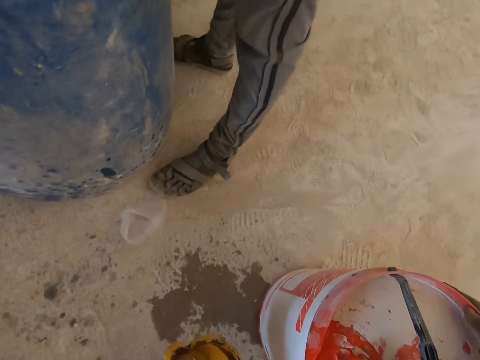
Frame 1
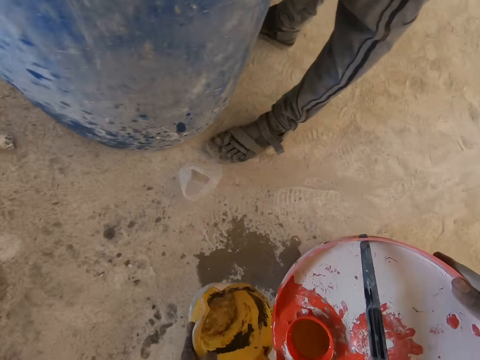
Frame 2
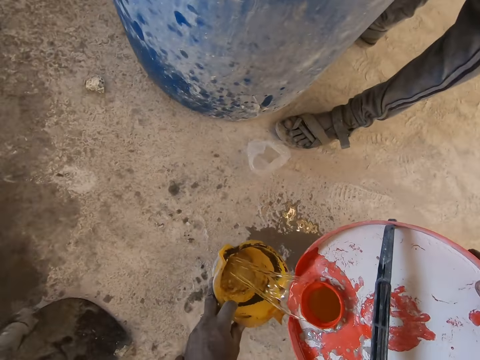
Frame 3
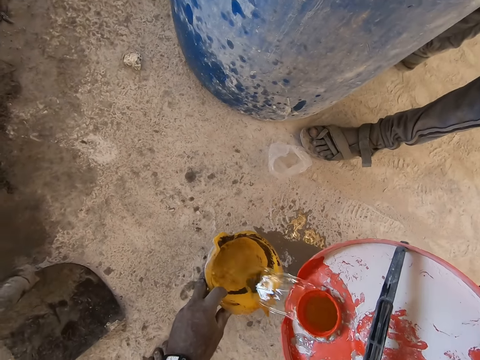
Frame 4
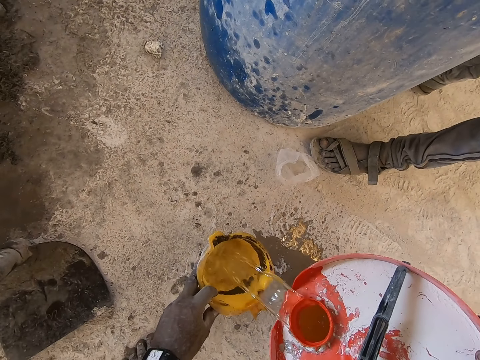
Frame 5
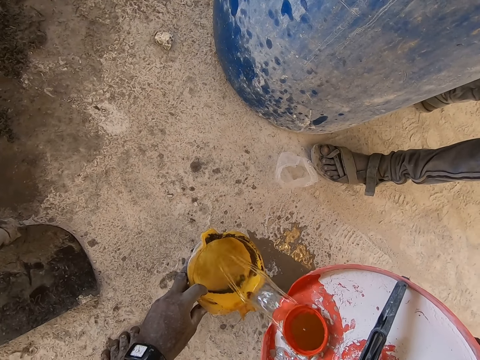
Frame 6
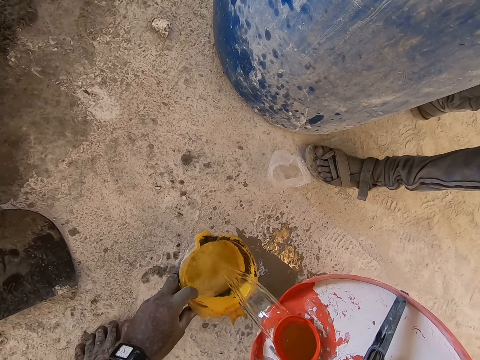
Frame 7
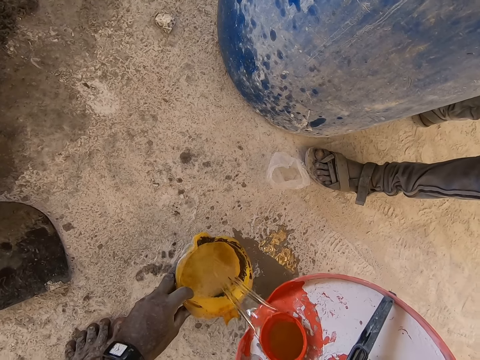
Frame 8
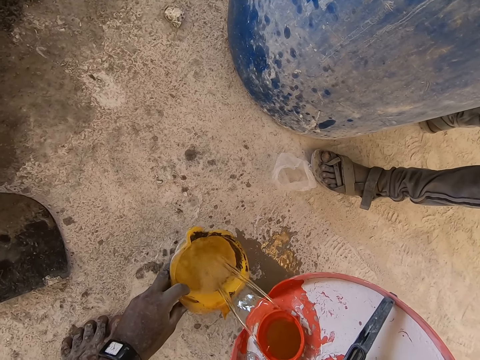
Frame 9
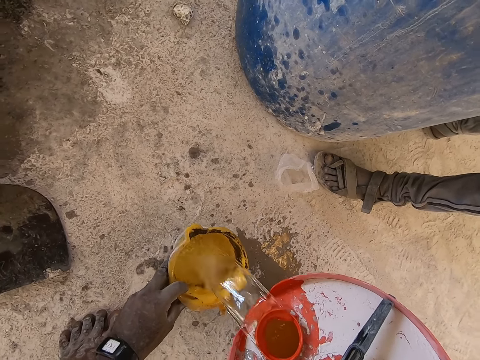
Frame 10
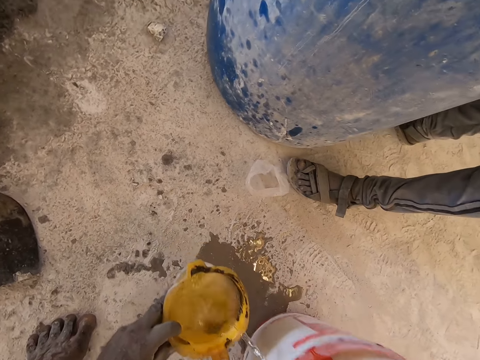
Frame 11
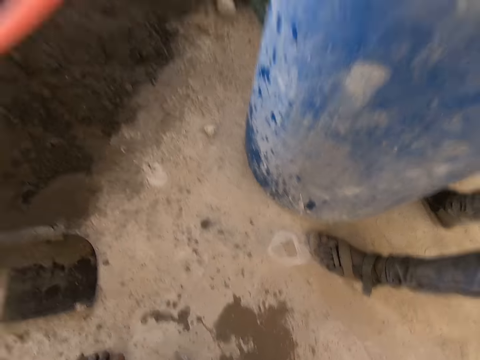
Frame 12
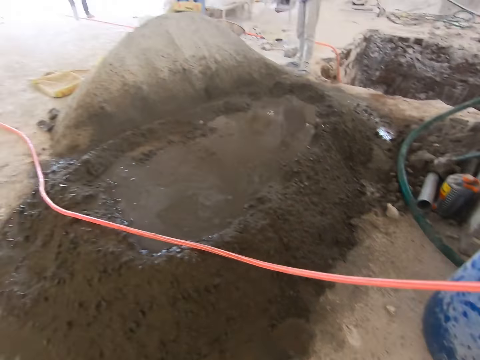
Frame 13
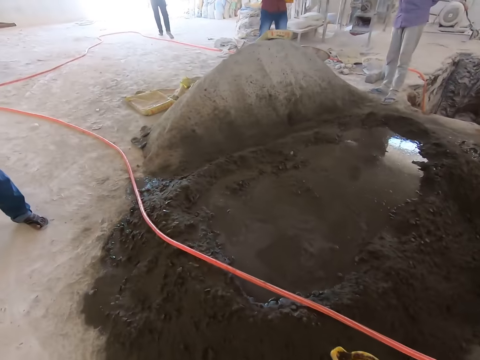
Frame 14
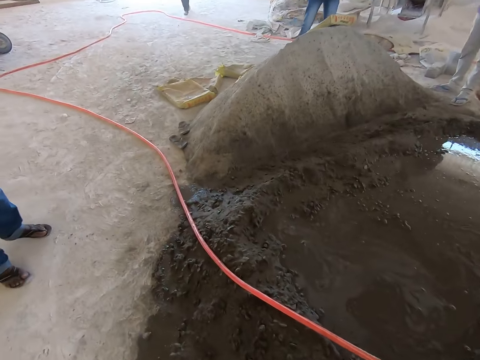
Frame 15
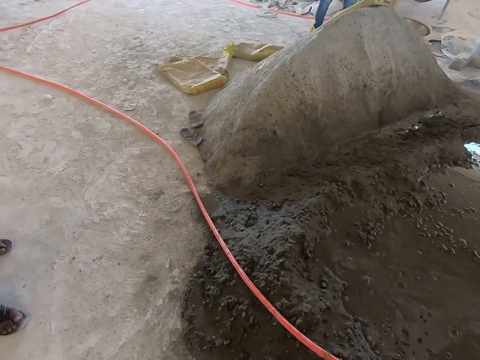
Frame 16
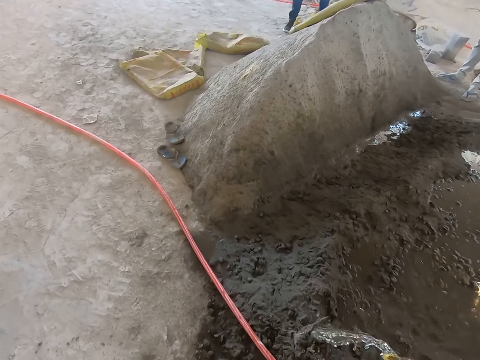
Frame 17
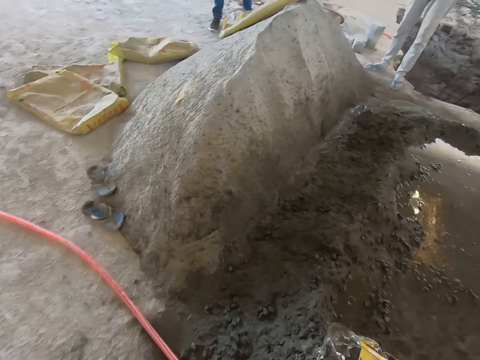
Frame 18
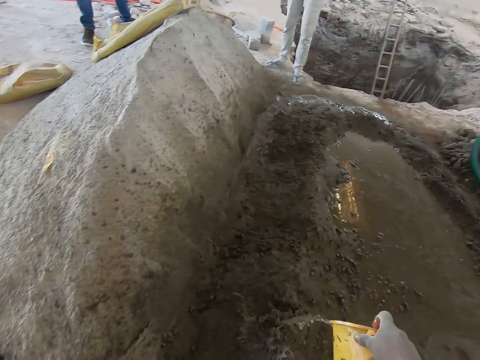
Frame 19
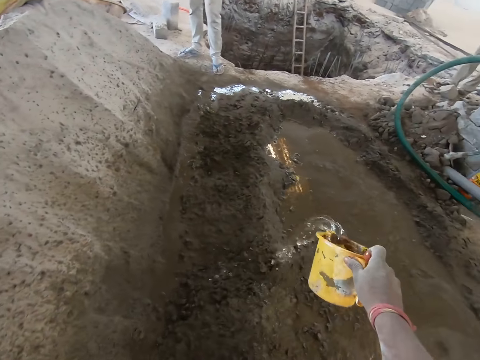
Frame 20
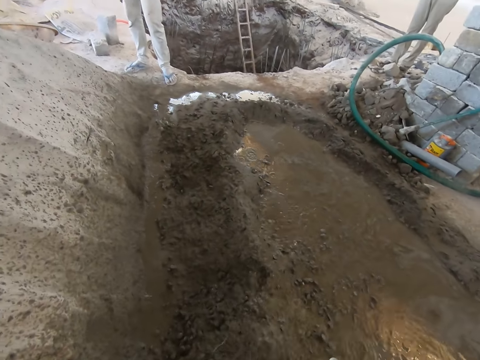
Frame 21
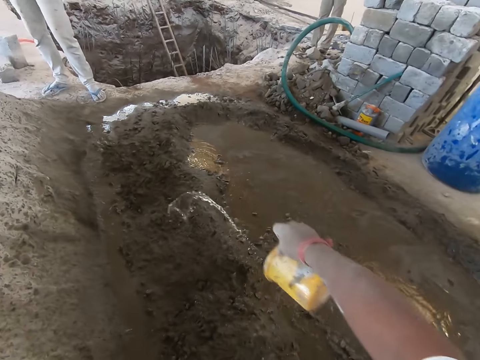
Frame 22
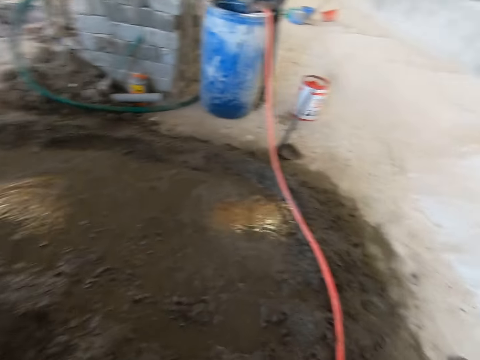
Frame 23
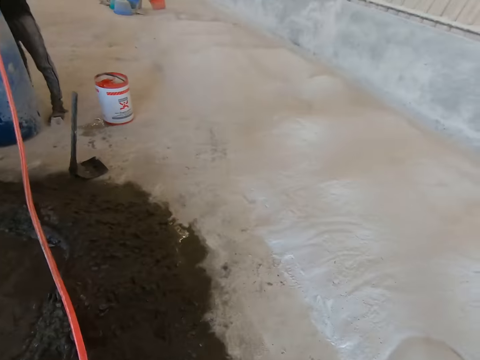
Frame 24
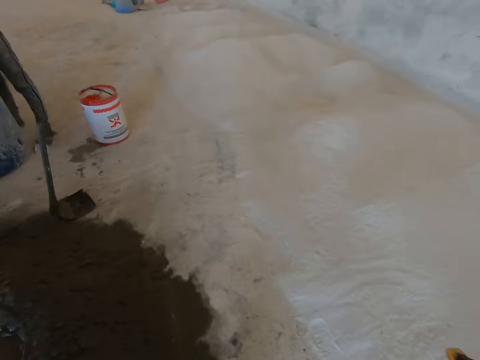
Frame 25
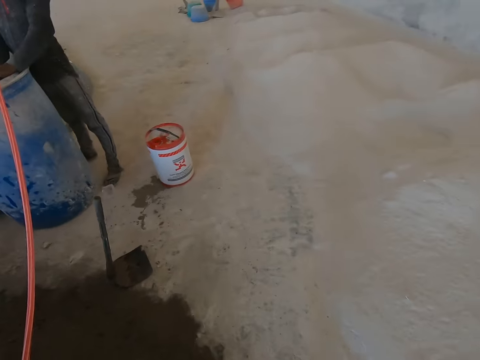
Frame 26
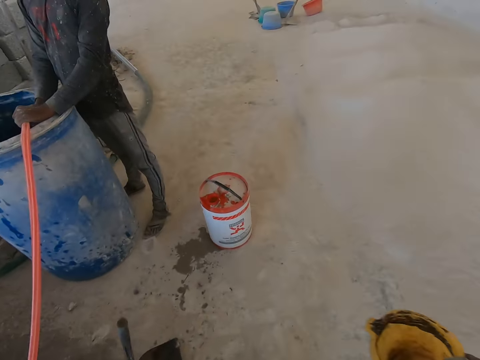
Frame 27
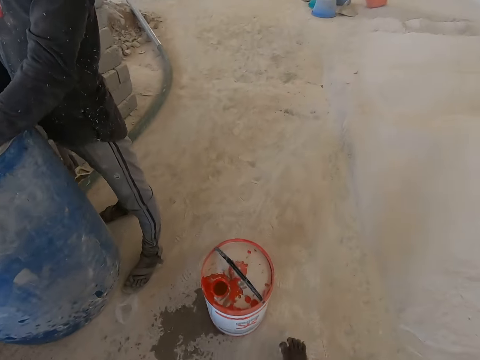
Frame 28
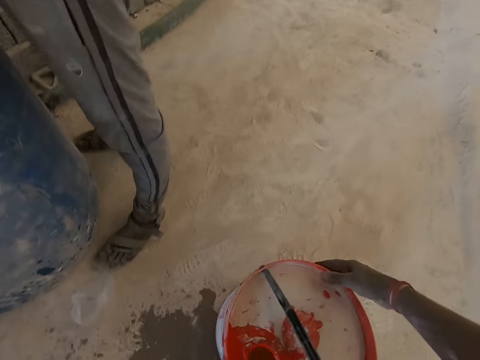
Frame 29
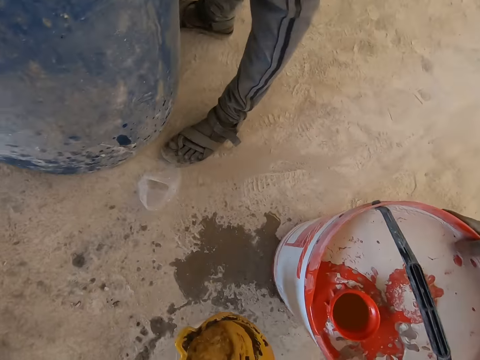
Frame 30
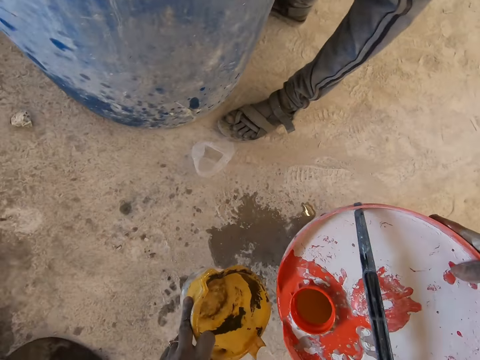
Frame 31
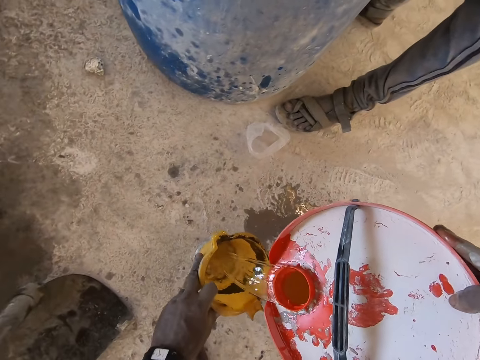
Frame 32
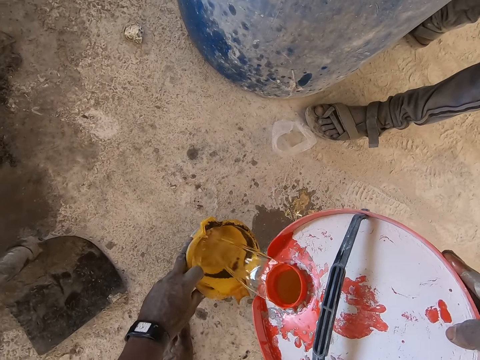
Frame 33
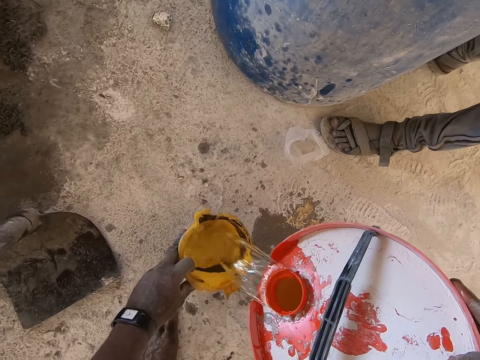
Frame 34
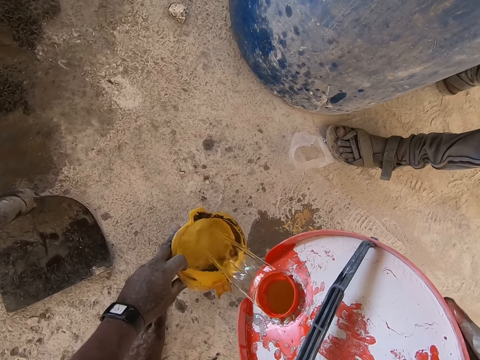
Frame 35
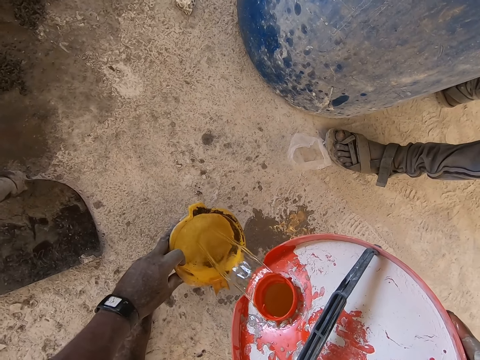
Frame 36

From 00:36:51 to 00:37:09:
The camera wearer pours water into the measuring cup in his left hand from the bucket in his right hand. He walks in the construction site. He pours water on the sand with the cup in his left hand. He walks in the construction site. He pours water into the cup in his left hand from the bucket in his right hand.

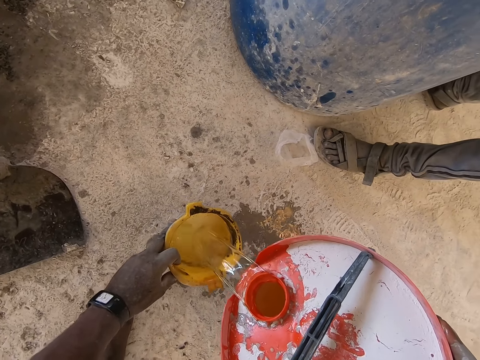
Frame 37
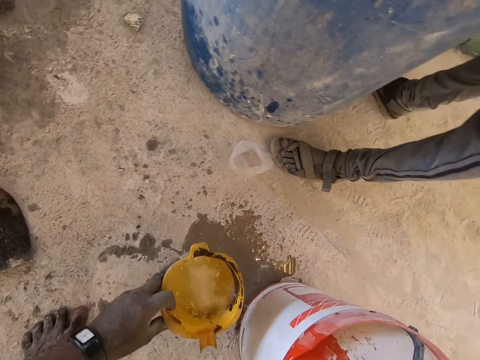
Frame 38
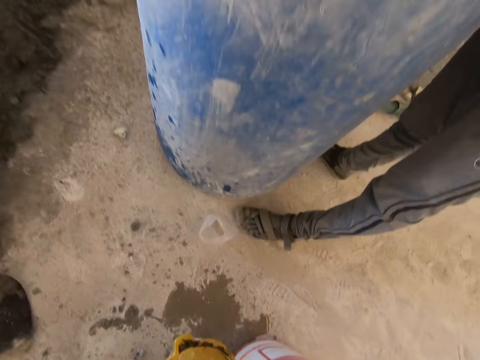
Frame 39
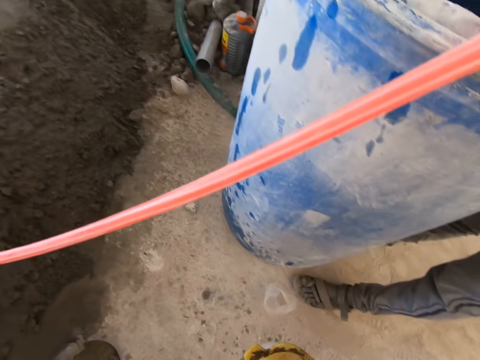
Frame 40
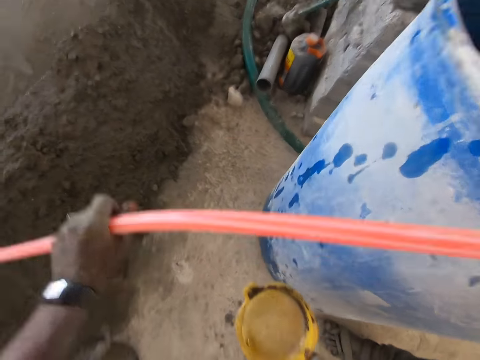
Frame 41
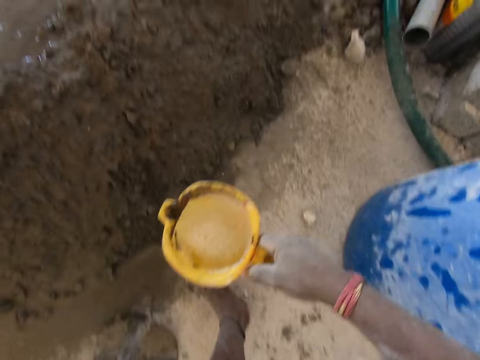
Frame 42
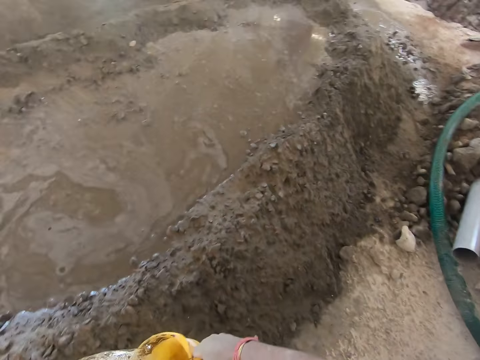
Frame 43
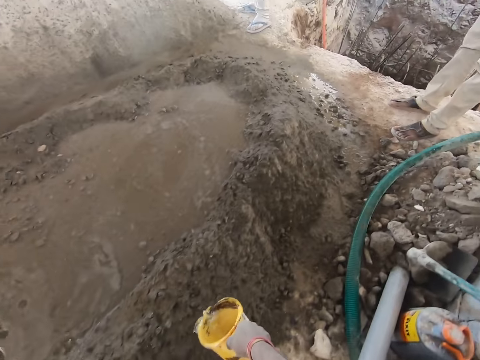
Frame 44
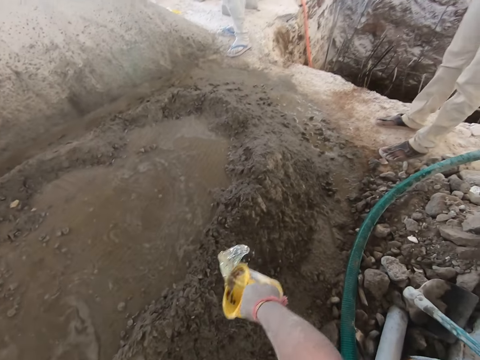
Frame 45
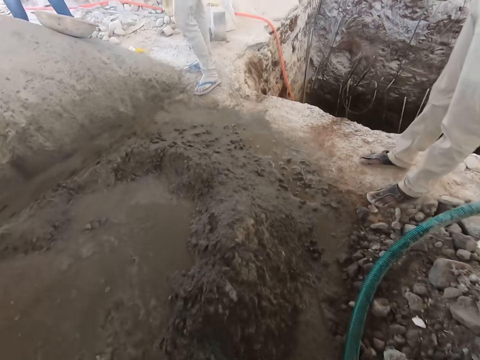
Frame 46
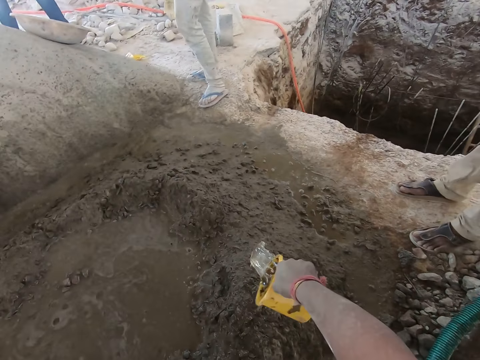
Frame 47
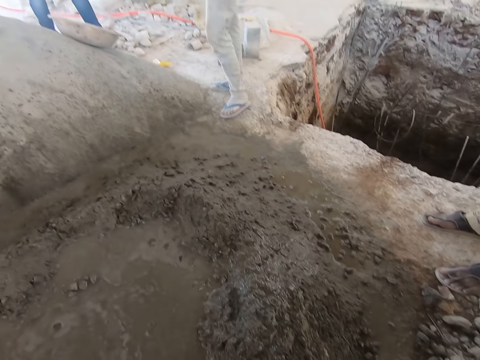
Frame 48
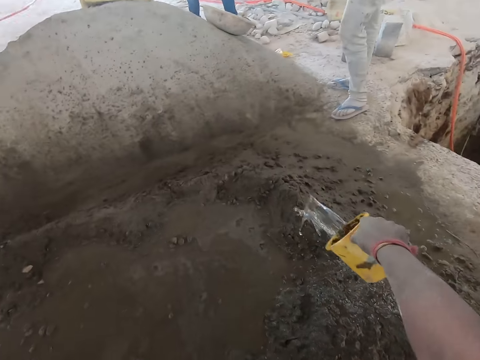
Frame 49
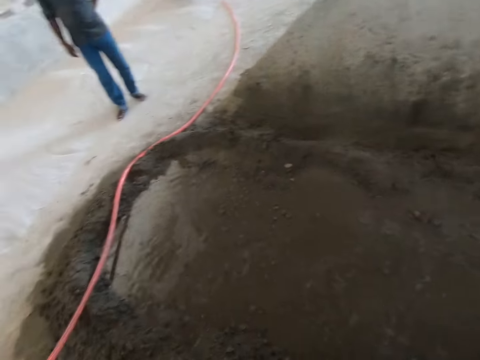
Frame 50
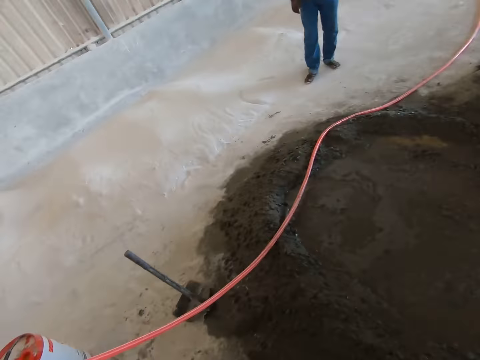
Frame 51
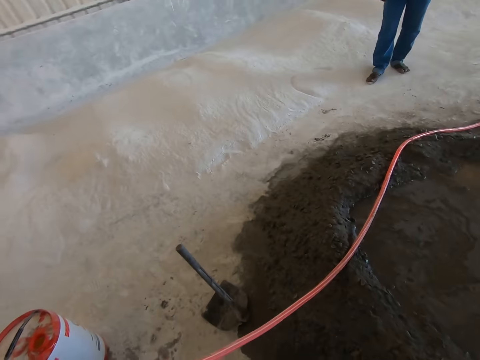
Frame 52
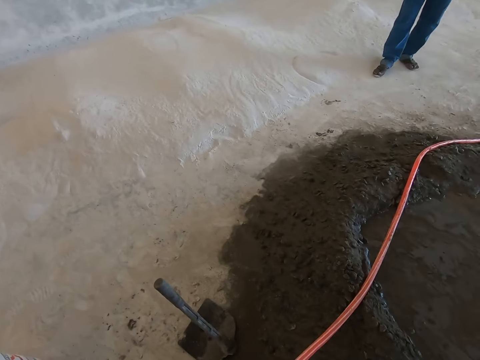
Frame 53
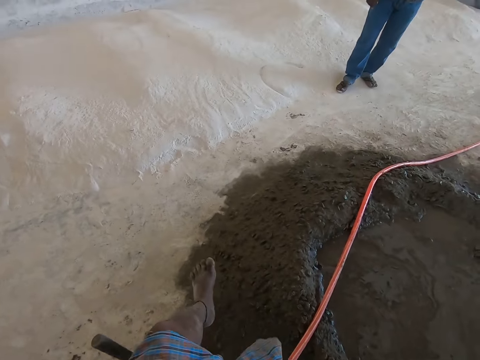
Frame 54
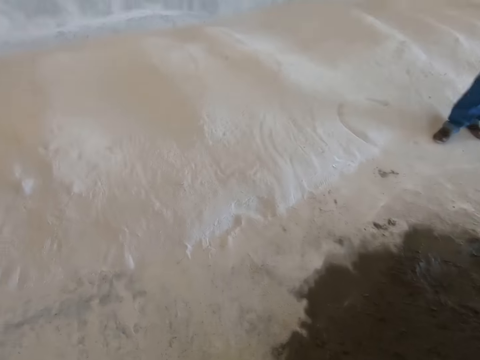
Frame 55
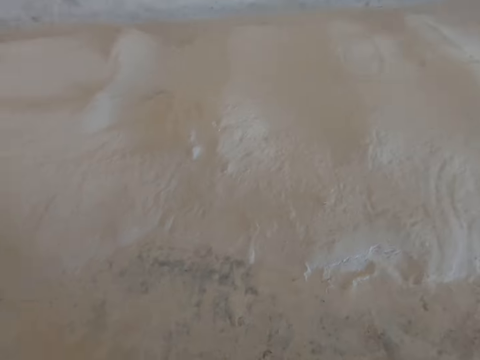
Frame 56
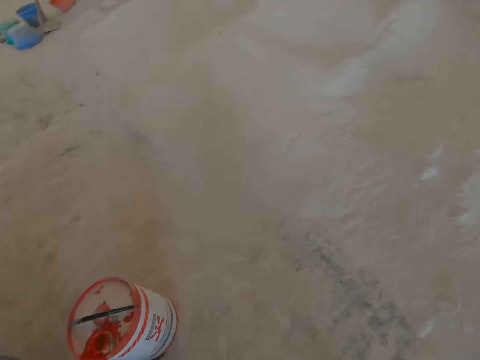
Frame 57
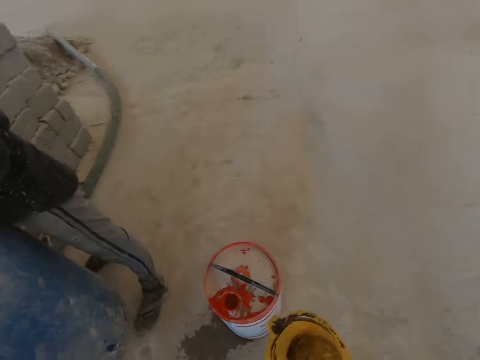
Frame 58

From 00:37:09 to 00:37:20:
The camera wearer moves the cup from his left hand to his right hand. He lifts the hose pipe with his left hand. He walks in the construction site. He pours water on the sand with the cup in his left hand. He walks in the construction site. He raises his hand.
